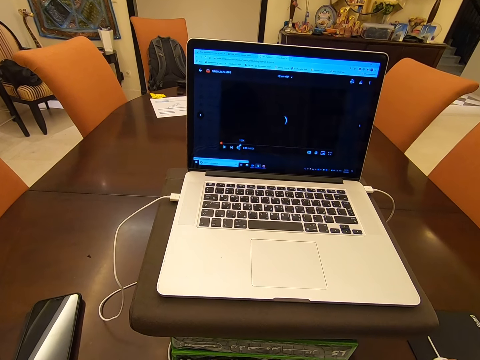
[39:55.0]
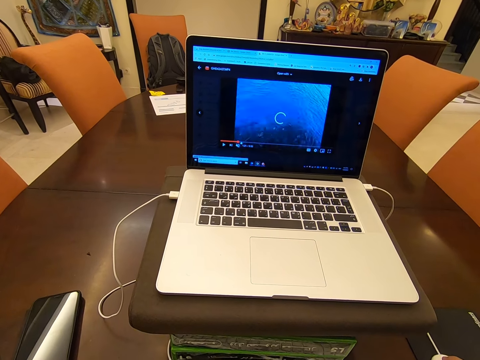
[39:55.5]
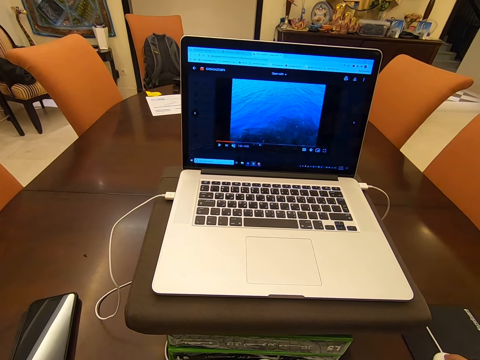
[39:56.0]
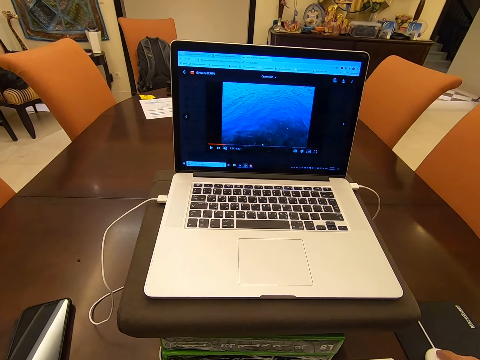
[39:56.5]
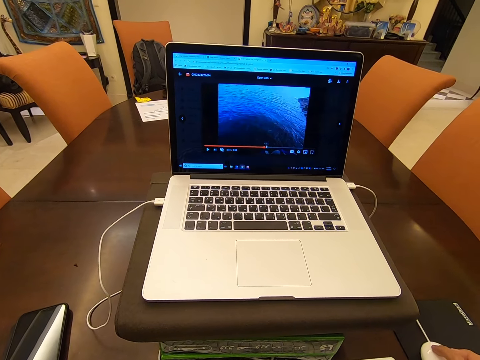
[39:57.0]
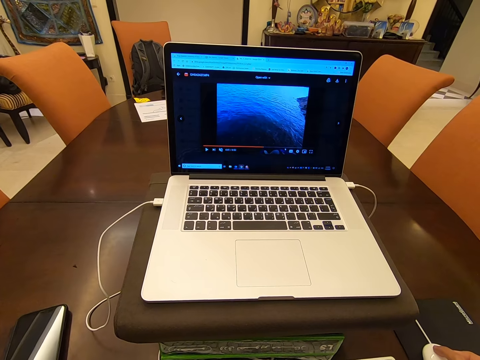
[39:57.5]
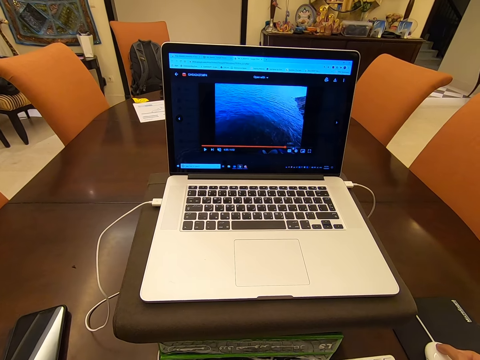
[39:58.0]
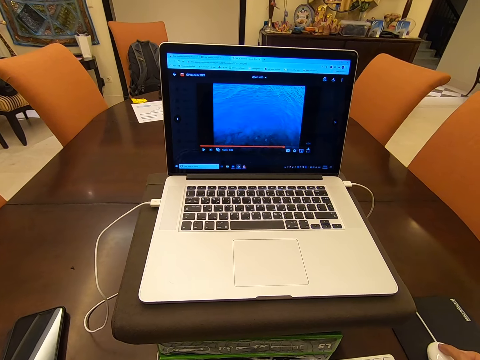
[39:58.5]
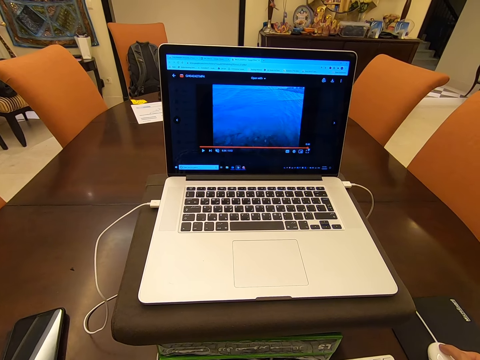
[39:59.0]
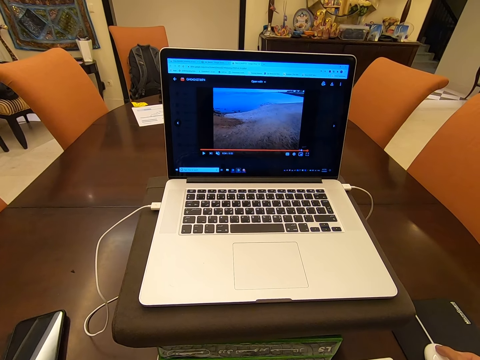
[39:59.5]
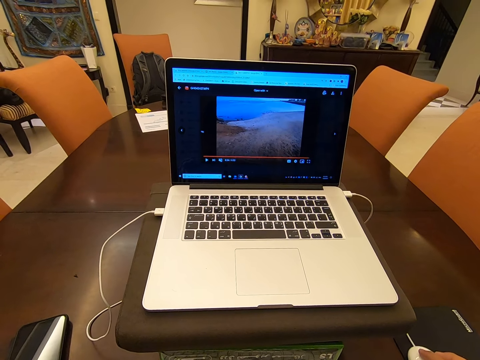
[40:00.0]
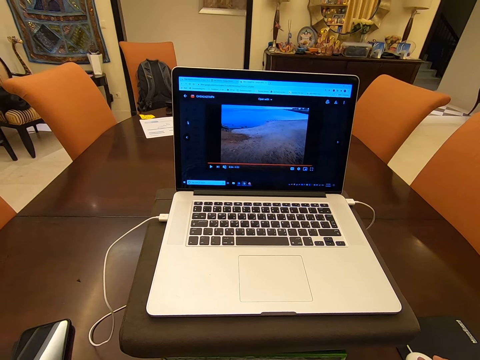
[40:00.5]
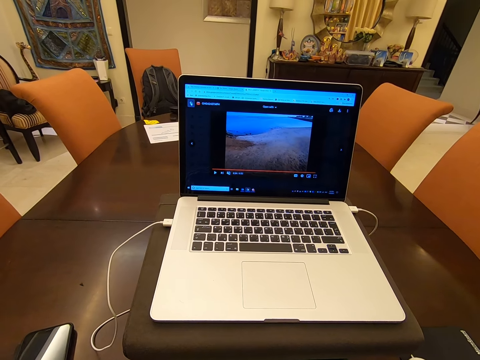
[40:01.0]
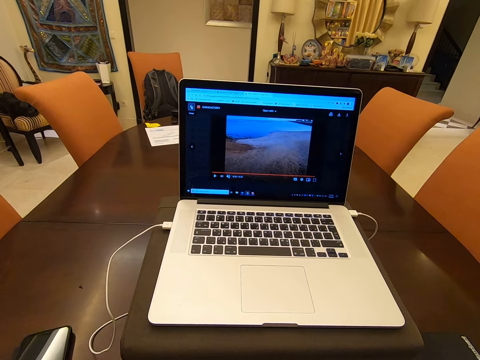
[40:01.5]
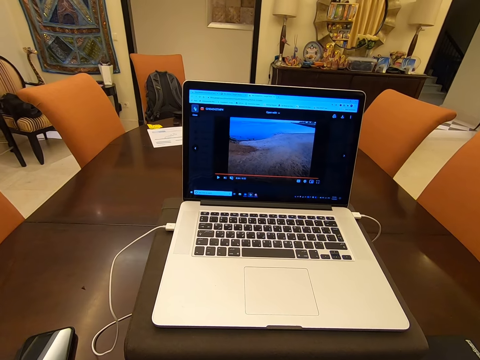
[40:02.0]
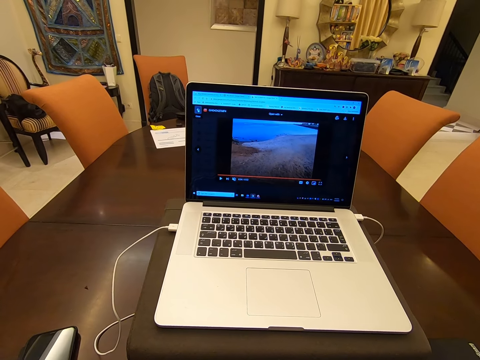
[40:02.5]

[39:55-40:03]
The camera wearer clicks the mouse and moves the mouse around.

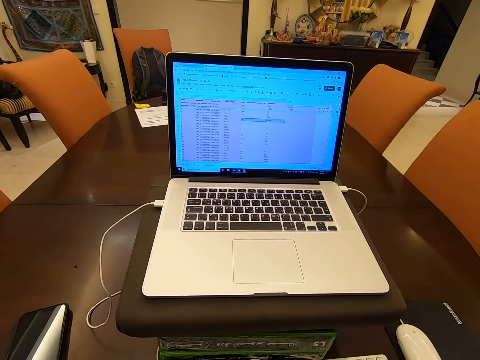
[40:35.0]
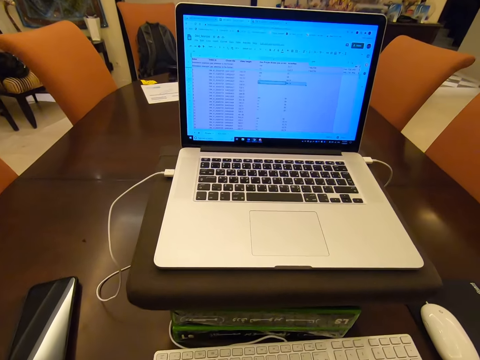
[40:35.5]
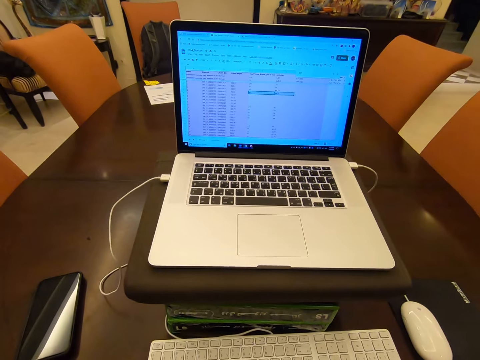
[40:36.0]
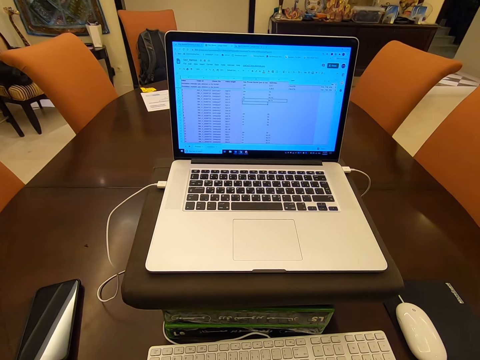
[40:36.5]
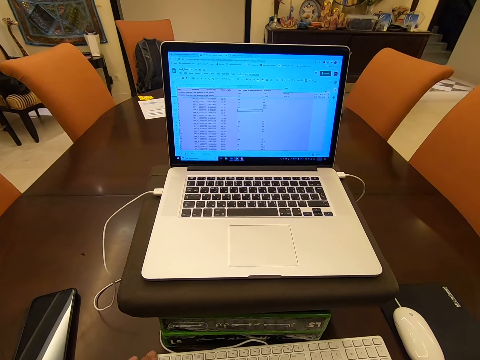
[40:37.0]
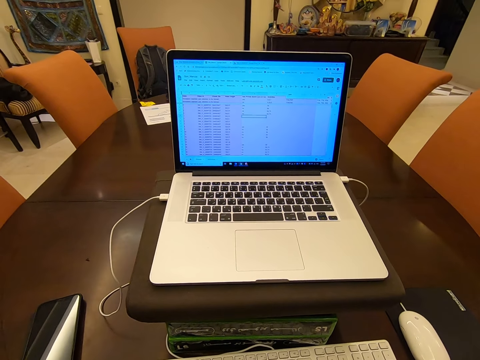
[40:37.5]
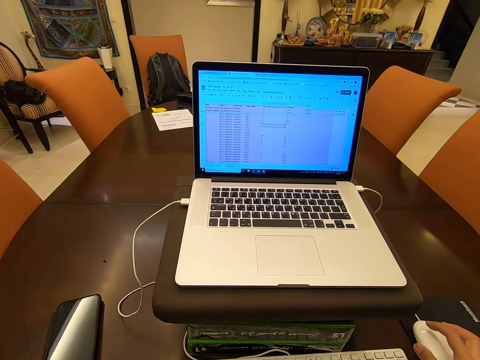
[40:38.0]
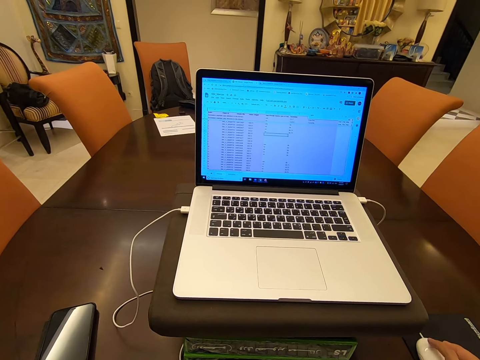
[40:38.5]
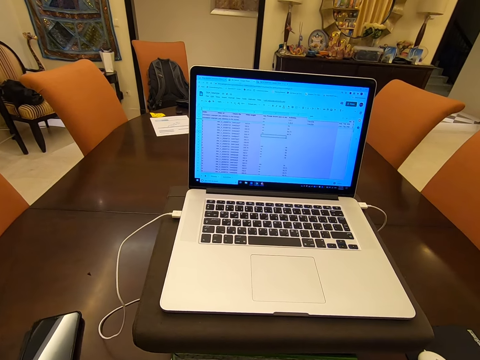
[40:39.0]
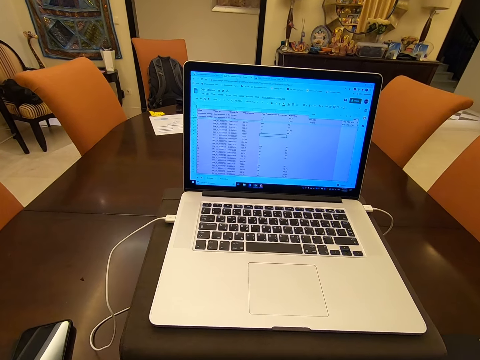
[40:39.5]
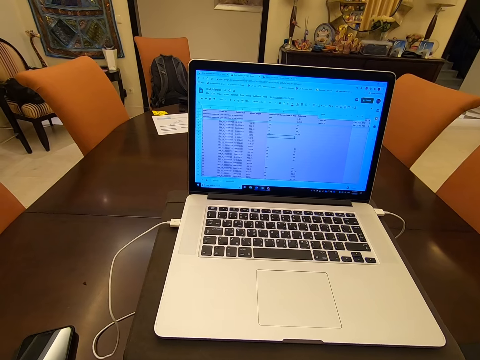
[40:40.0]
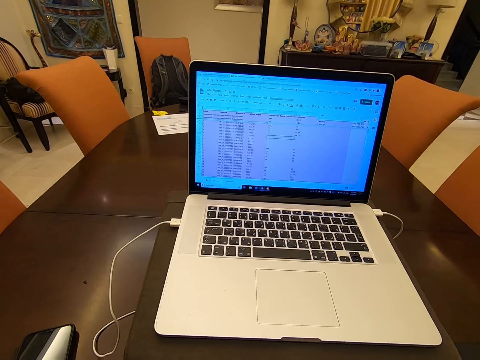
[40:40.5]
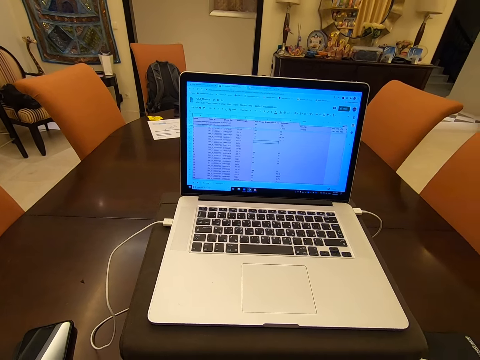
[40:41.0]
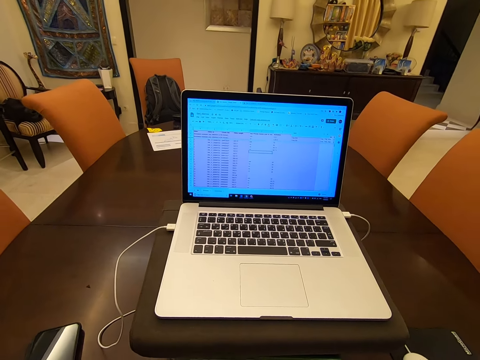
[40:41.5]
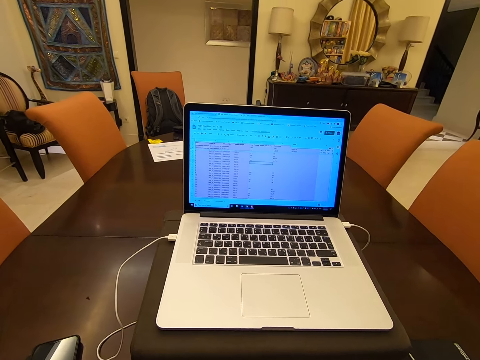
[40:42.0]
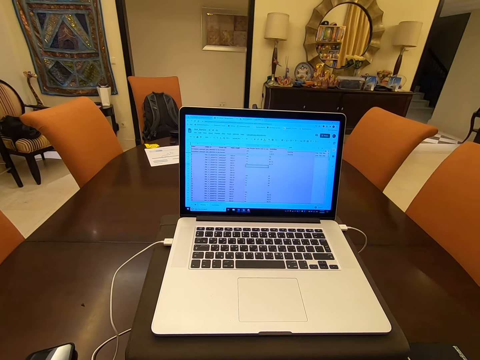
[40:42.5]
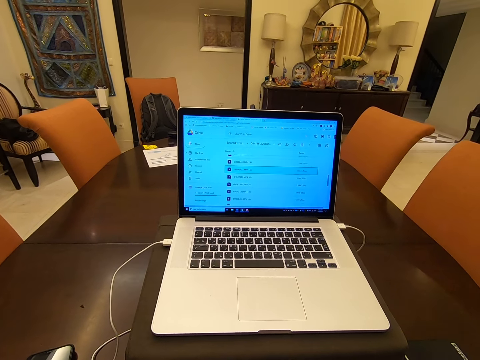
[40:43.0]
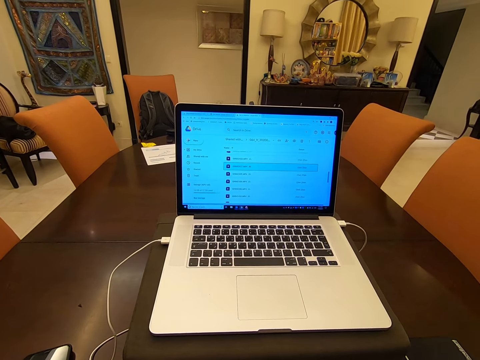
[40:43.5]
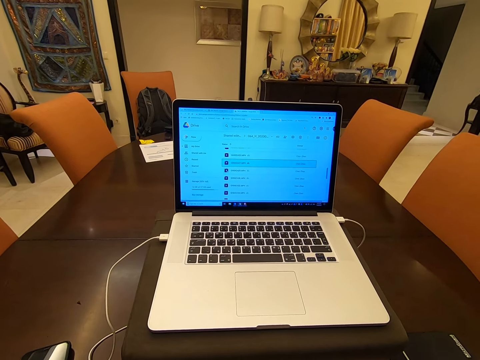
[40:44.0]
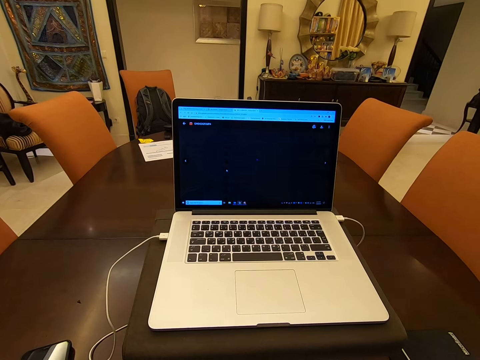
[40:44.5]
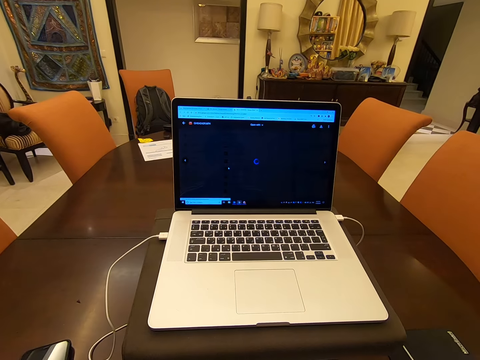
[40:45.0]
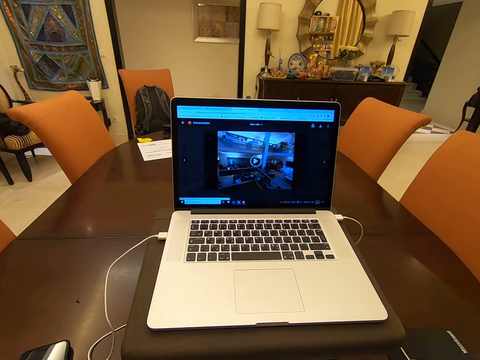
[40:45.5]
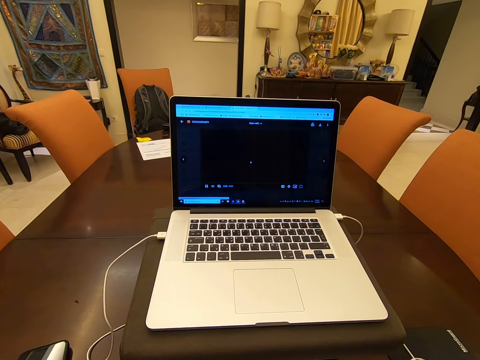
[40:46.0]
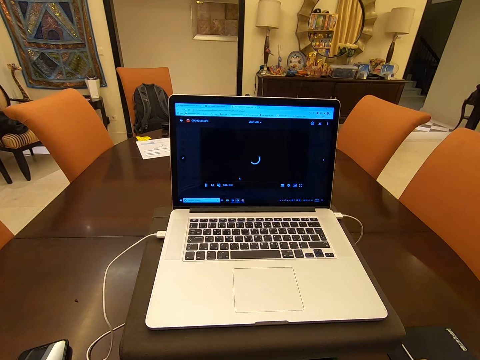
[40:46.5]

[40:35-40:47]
The camera wearer presses on the keyboard. They click the mouse. They hold the mouse. They operate the laptop. They click the mouse again.

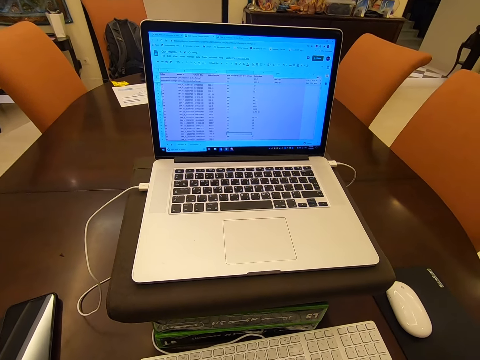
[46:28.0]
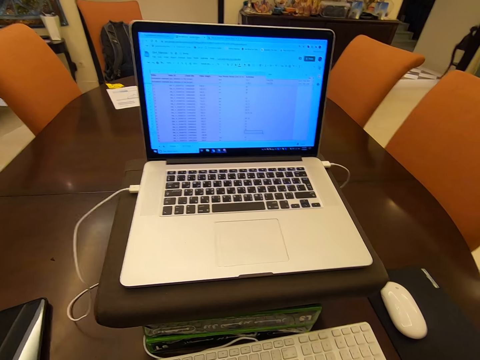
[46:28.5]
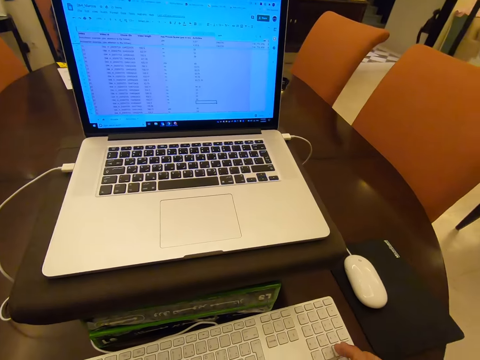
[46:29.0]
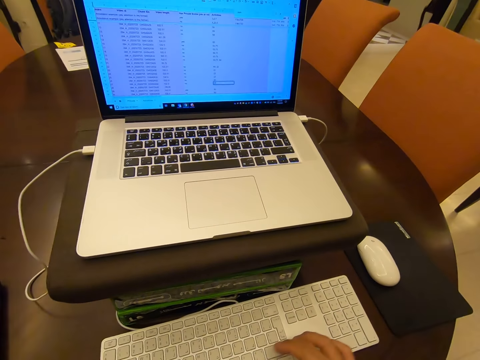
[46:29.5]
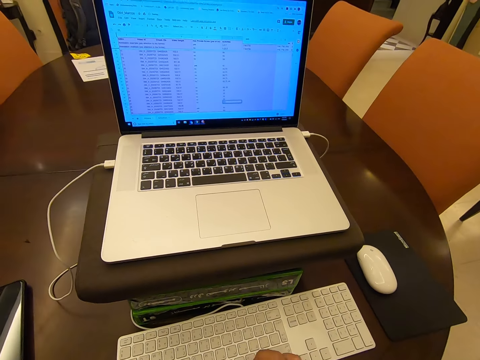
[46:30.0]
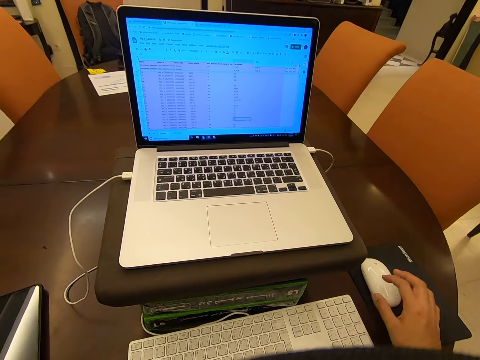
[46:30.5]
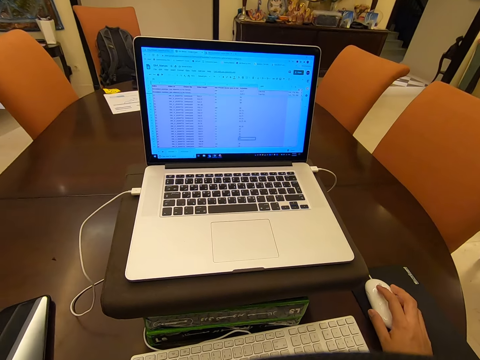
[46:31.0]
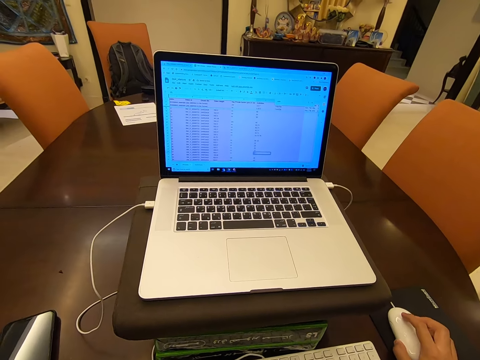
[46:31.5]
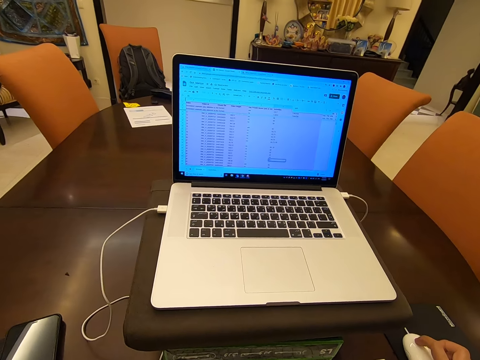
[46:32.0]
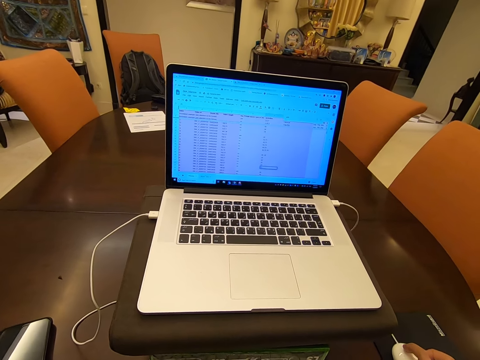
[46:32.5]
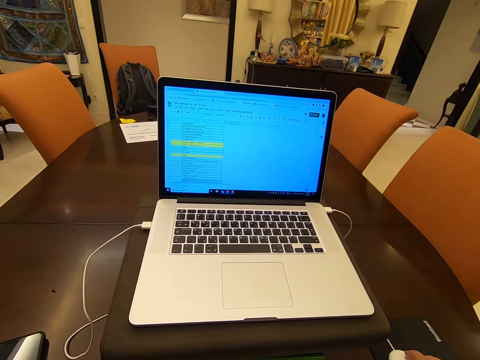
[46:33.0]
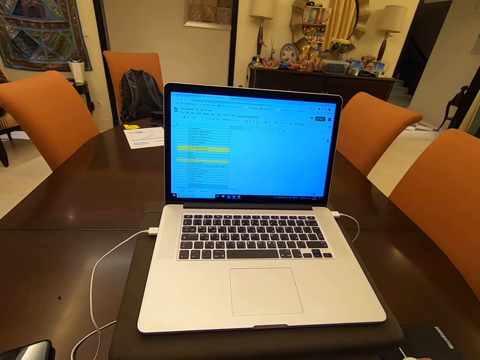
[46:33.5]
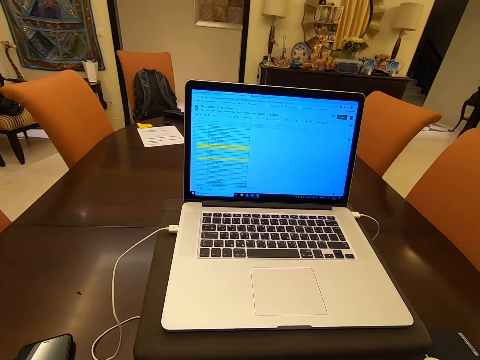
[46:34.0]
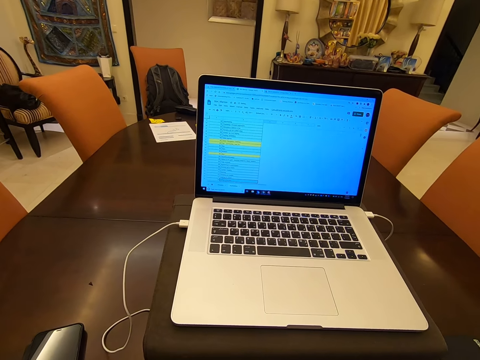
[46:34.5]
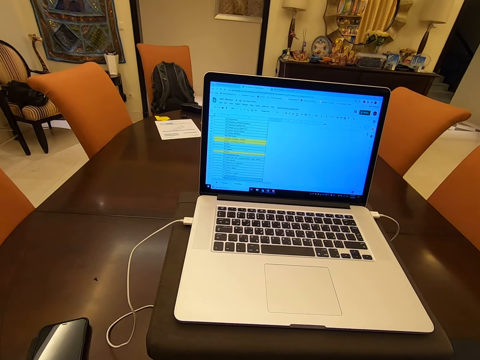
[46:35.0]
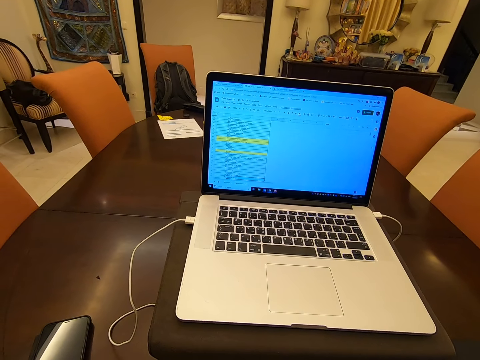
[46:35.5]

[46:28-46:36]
The camera wearer looks down.
